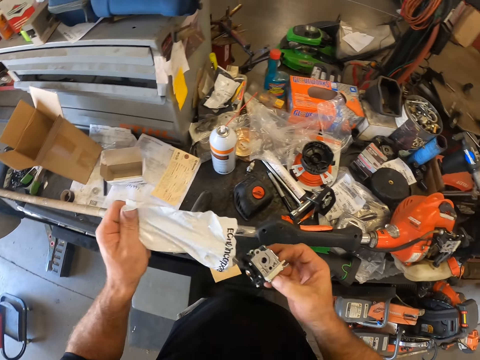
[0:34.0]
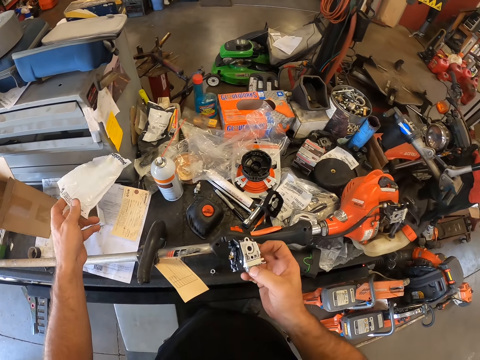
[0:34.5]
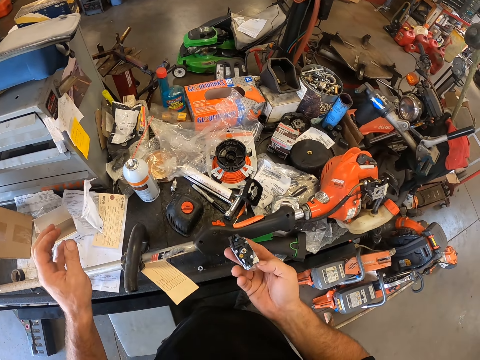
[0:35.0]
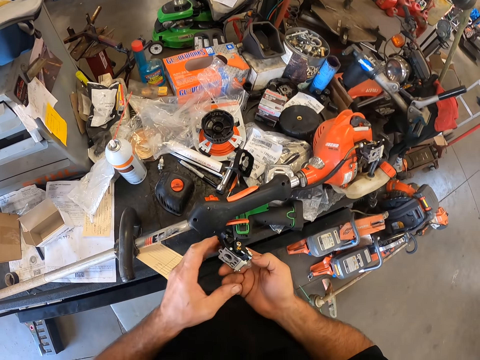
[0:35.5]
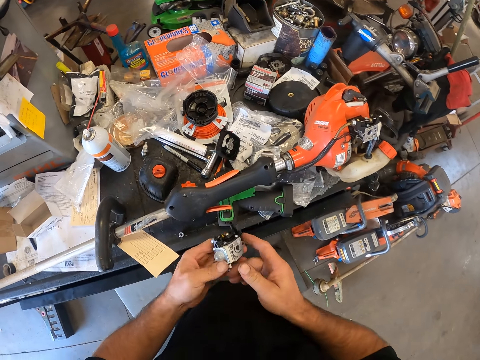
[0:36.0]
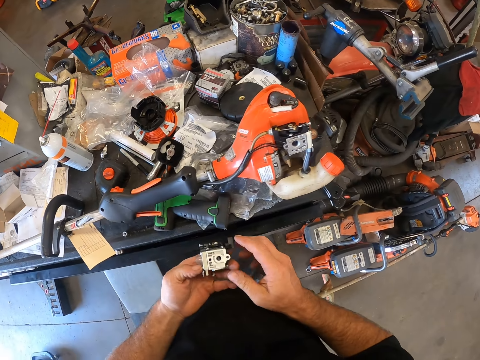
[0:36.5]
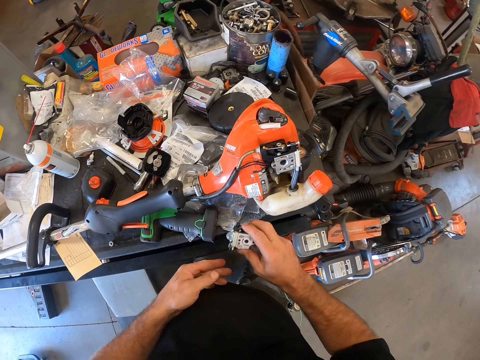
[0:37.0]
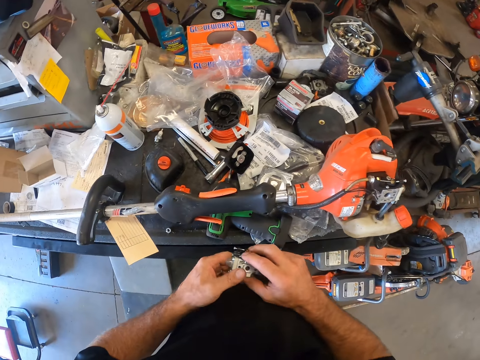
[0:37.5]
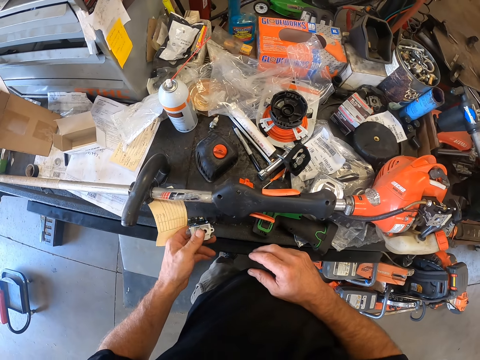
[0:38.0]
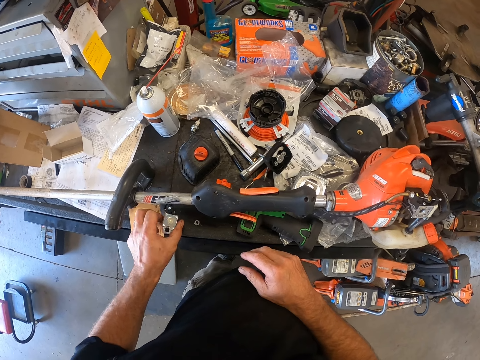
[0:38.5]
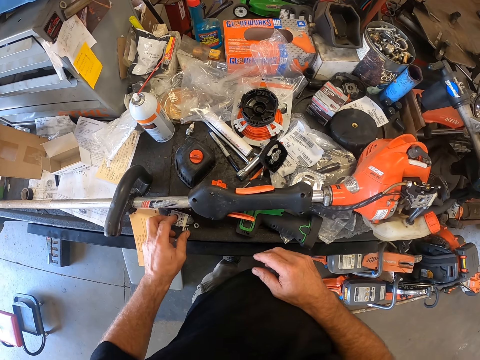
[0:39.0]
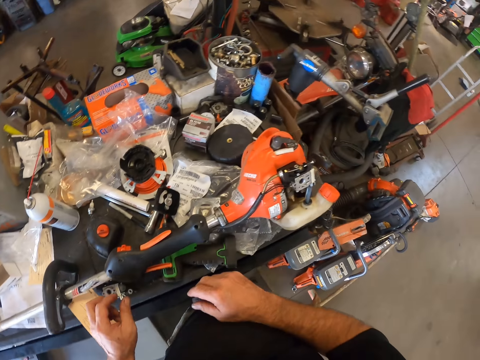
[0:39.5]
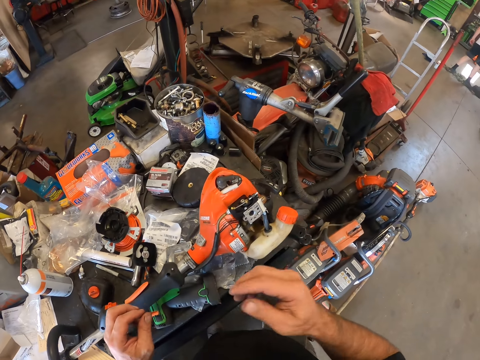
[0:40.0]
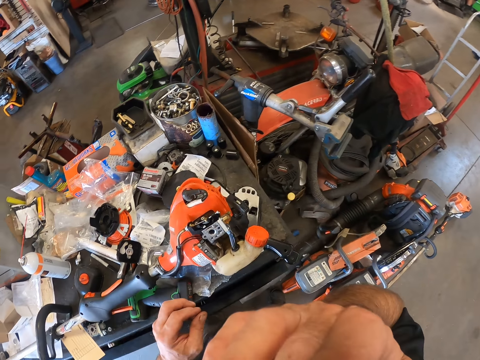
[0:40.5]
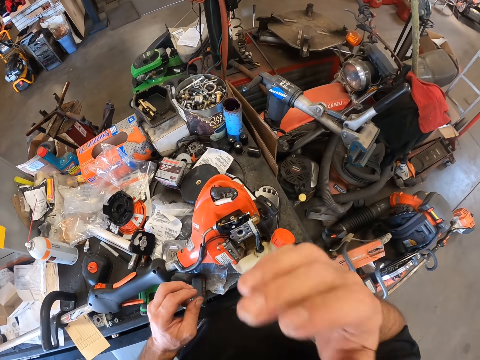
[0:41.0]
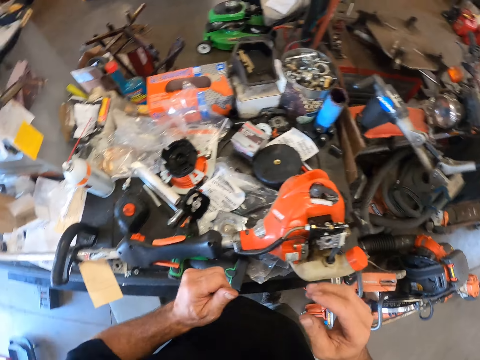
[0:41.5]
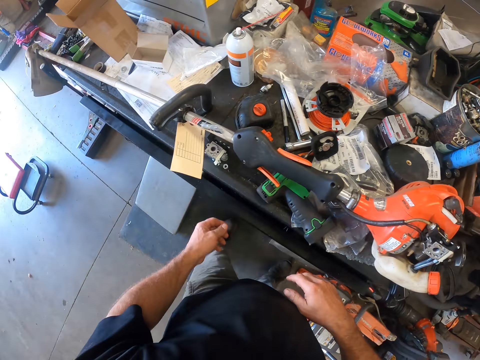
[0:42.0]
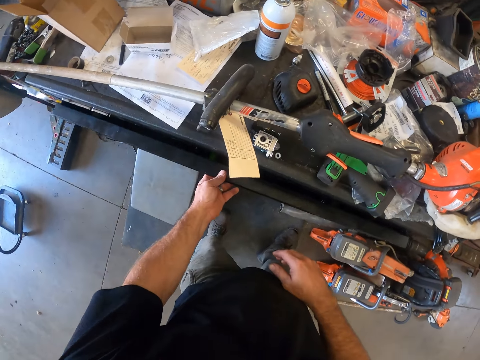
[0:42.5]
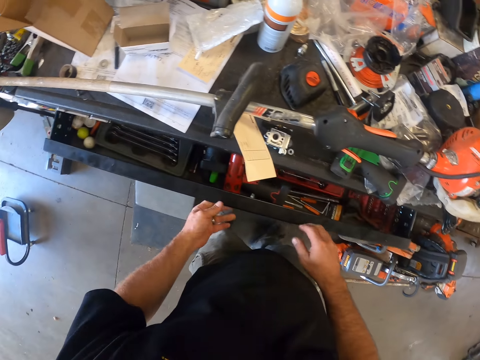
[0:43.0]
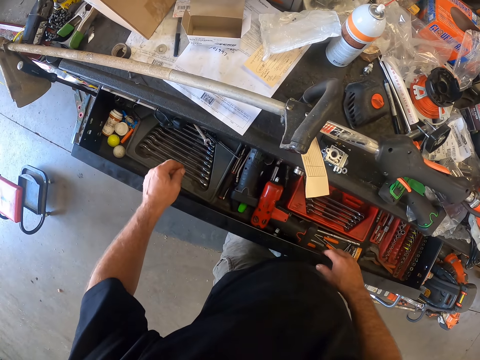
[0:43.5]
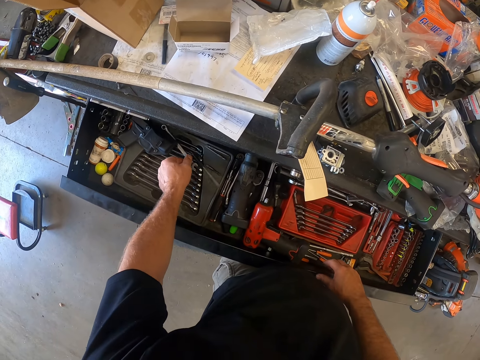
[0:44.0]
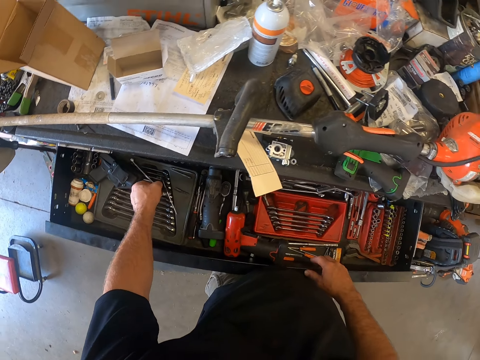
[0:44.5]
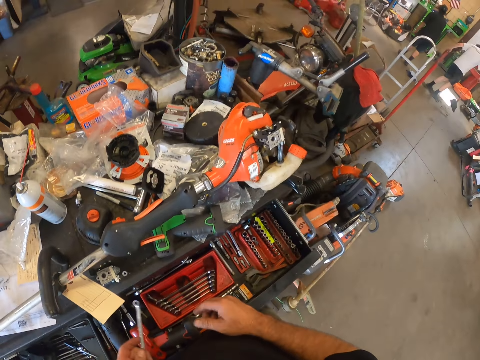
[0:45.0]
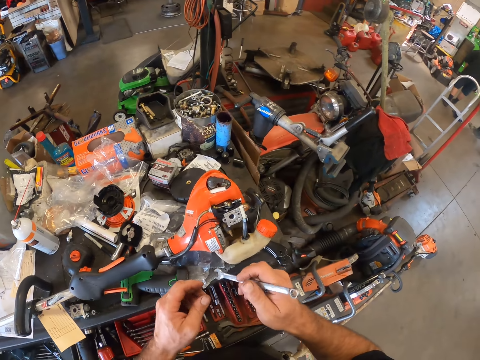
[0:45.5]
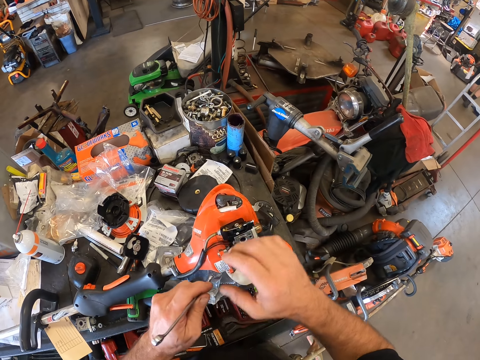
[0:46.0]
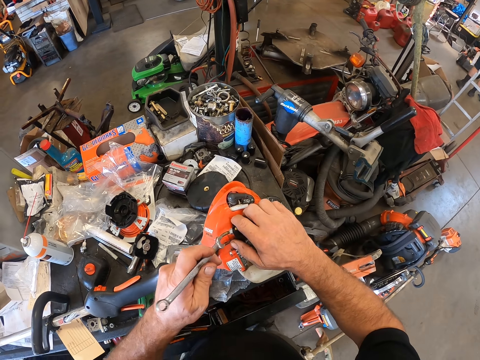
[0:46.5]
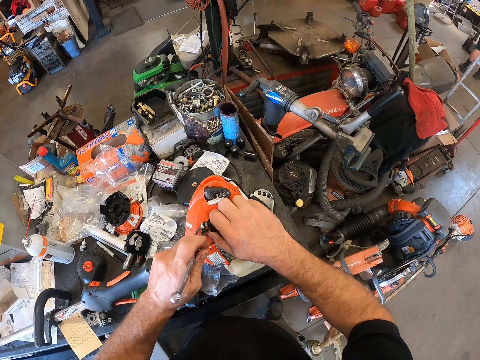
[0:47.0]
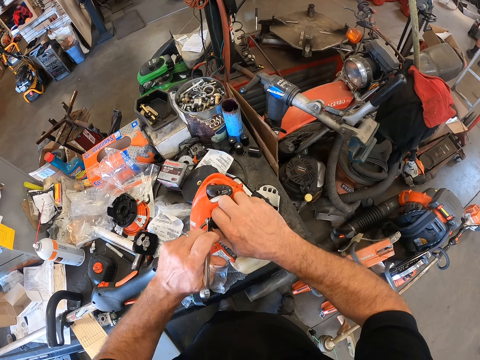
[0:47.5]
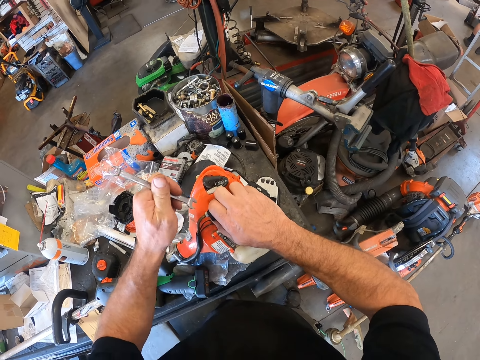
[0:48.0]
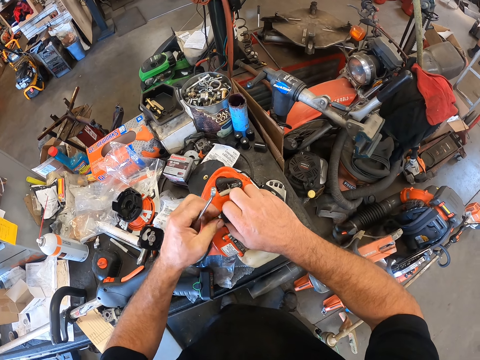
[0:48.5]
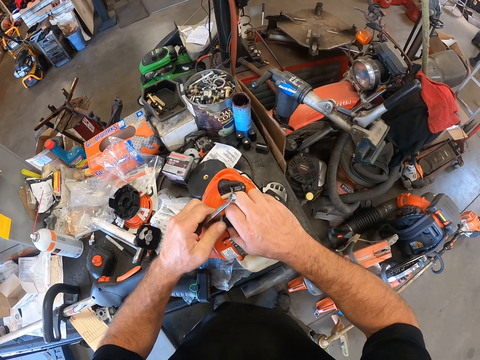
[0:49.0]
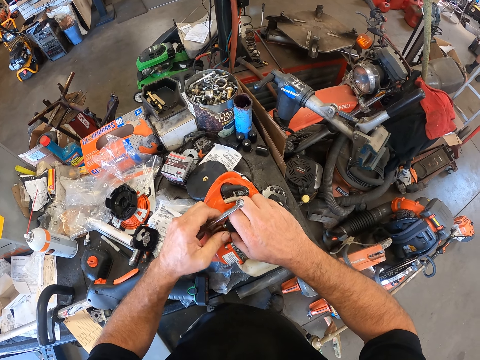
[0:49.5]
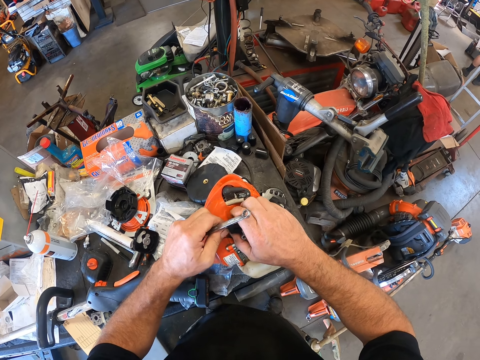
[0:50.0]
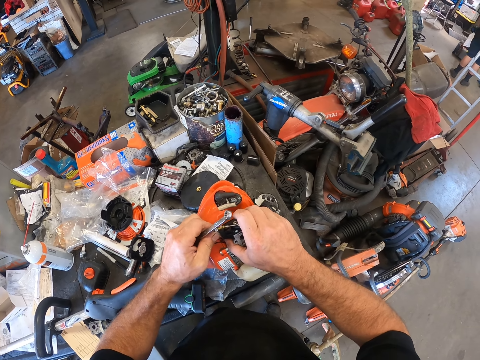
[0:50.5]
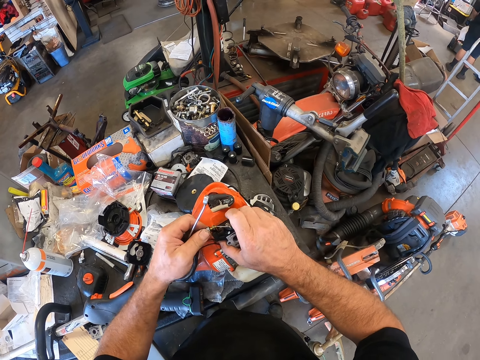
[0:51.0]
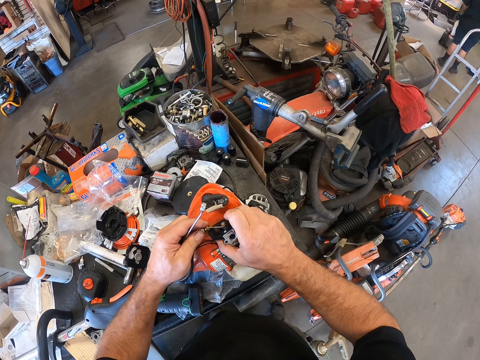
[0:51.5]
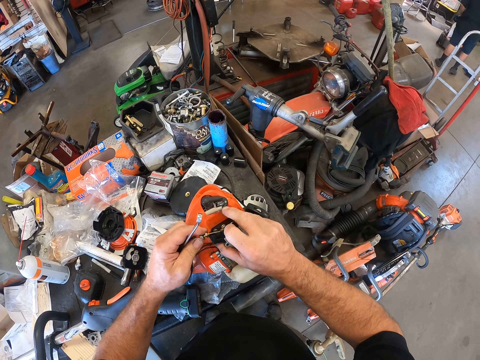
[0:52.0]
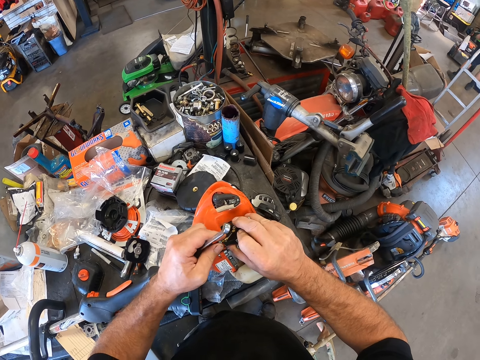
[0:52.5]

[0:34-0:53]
The camera wearer drops the package on the tool box chest with his left hand. He places the first carburetor on the tool box chest with his left hand. He touches his face with his right hand. He opens another drawer in the tool box chest with his left hand. He touches the second drawer of the tool box chest with his right hand. He picks a combination spanner or wrench from the second drawer of the tool box chest with his left hand. He passes the combination spanner to his right hand. He passes the combination spanner to his left hand. He touches the second carburetor of the grass trimmer on the tool box chest with his right hand. He opens a bolt with the wrench. He places the combination spanner on a cord in the grass trimmer. He unfastens the cord from the second carburetor of the grass trimmer on the tool box chest with his left hand. He removes the bolt in the grass cutting machine.

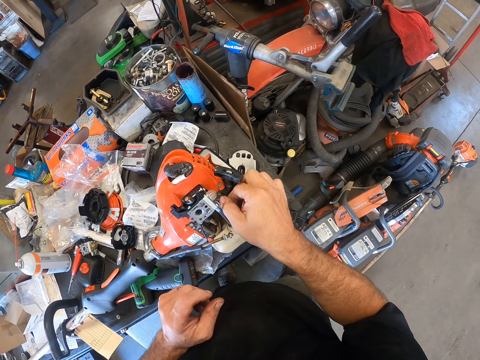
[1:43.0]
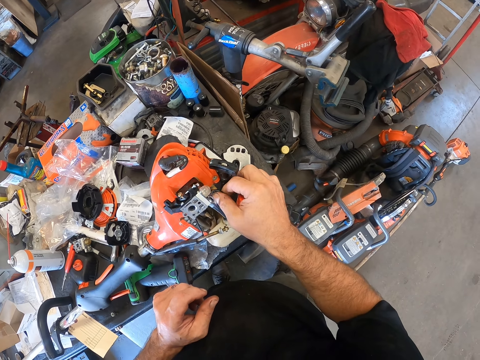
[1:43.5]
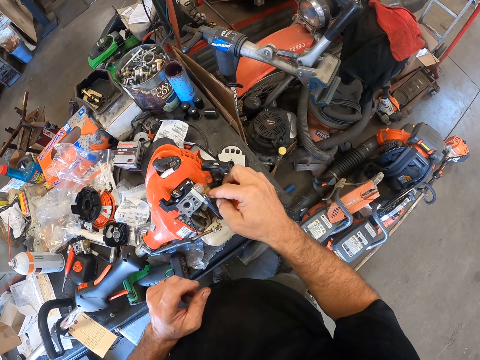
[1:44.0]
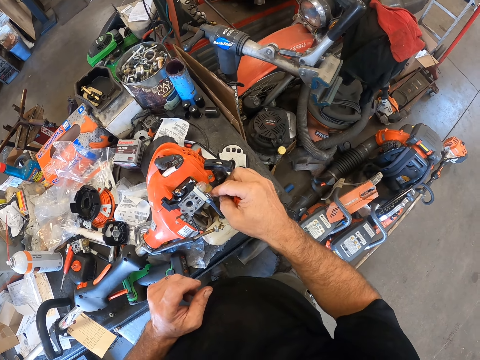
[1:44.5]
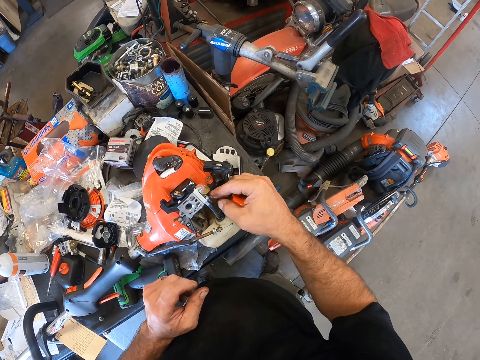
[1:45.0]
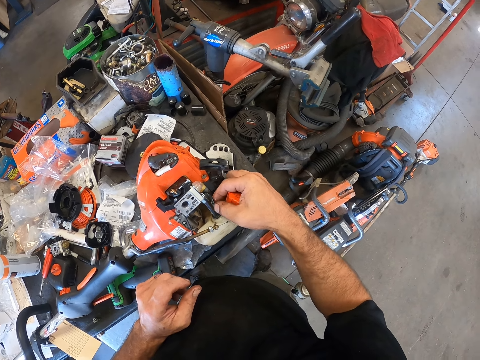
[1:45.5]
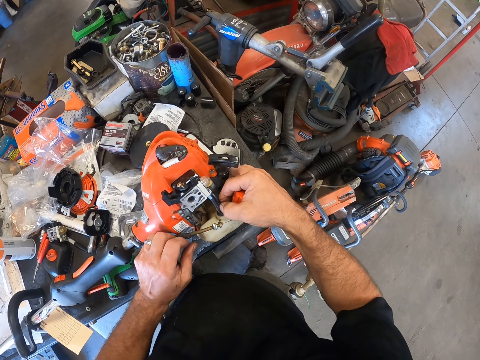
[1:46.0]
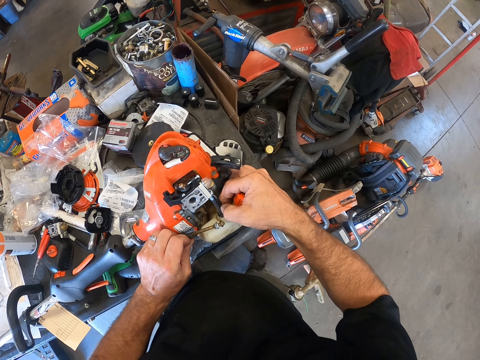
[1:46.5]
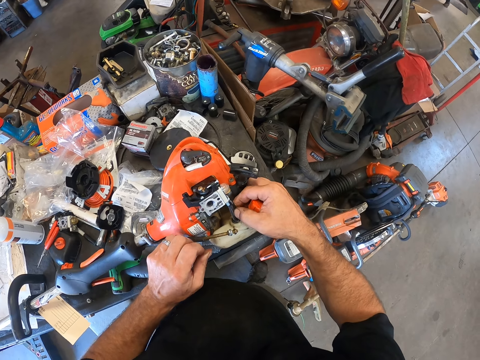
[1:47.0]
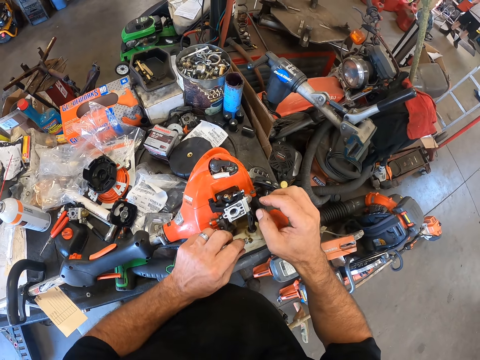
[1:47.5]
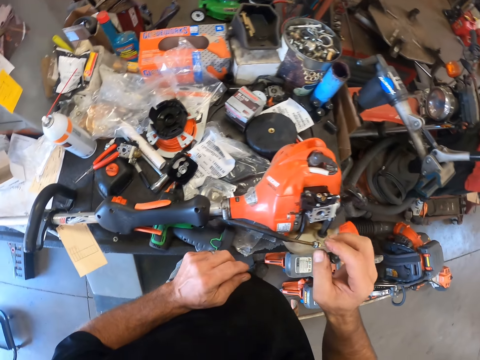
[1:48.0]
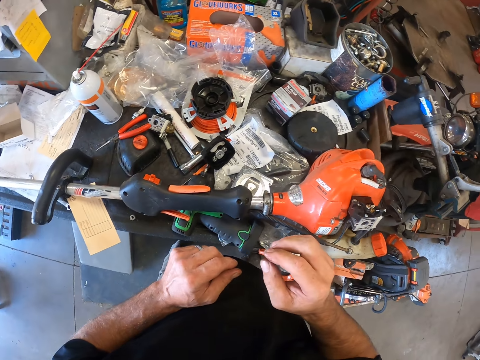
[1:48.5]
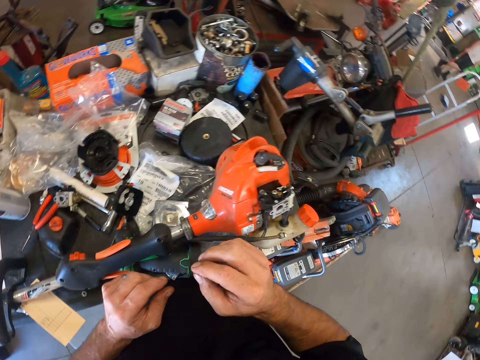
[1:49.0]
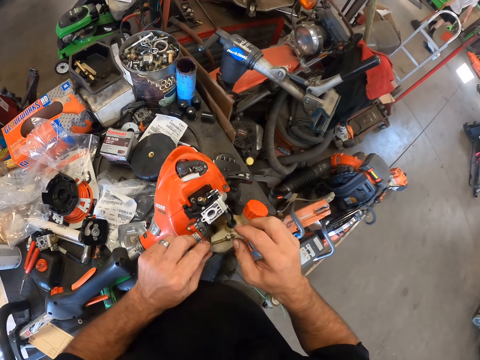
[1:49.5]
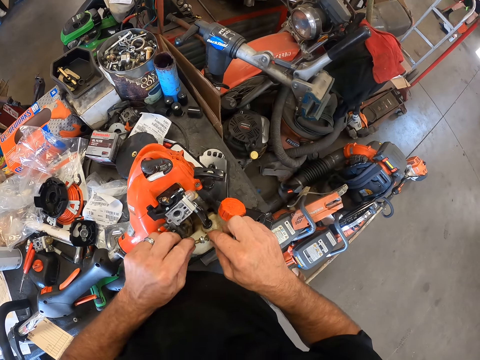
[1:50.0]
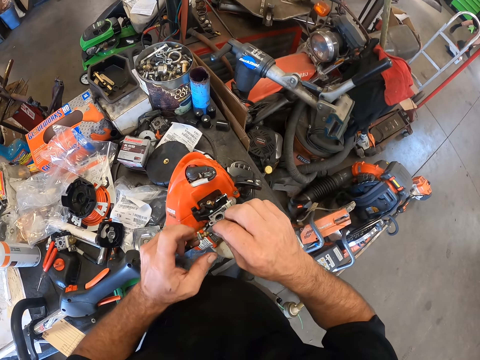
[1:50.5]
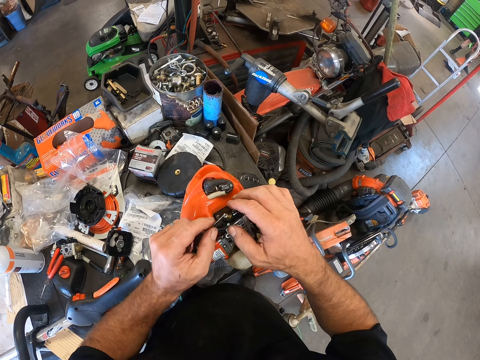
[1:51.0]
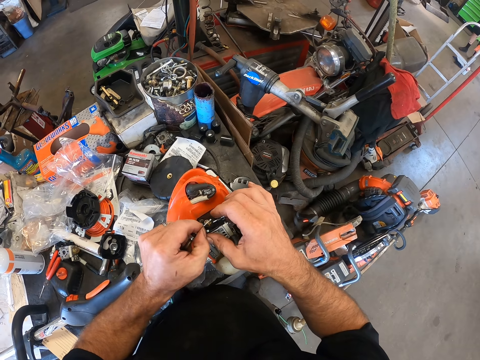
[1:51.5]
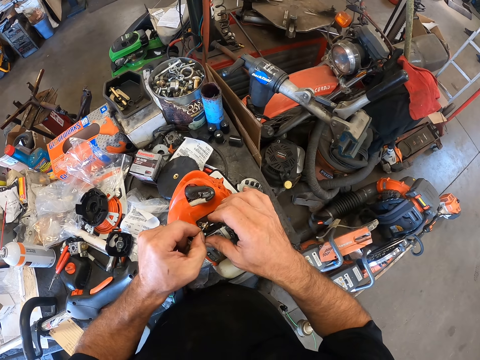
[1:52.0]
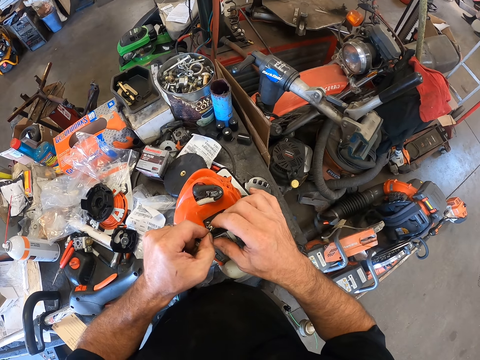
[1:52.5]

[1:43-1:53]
The camera wearer fixes the carburetor. He touches another cord of the grass trimmer on the tool box chest with his left hand. He looks around. He inserts the second cord into the carburetor of the grass trimmer on the tool box chest with both of his hands. He picks a bolt.
